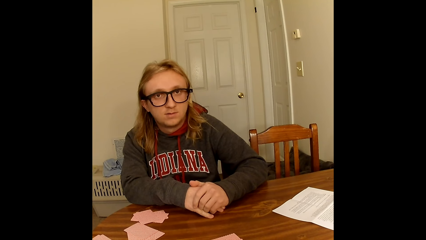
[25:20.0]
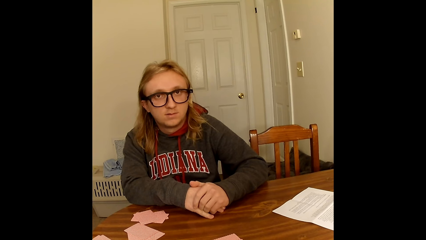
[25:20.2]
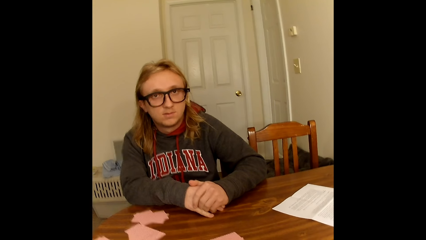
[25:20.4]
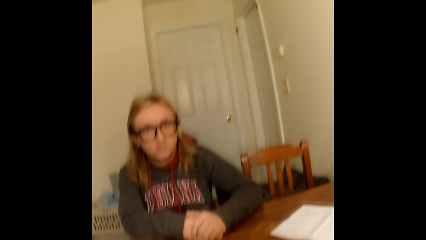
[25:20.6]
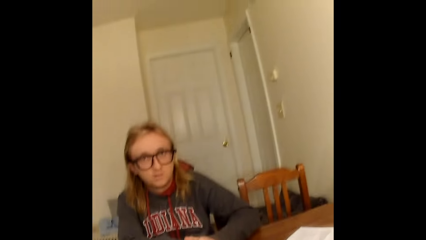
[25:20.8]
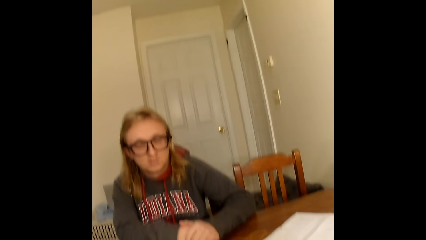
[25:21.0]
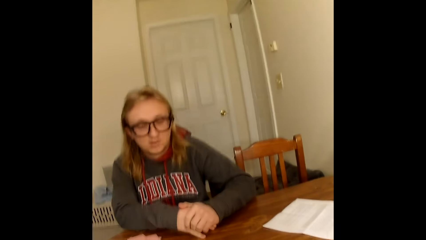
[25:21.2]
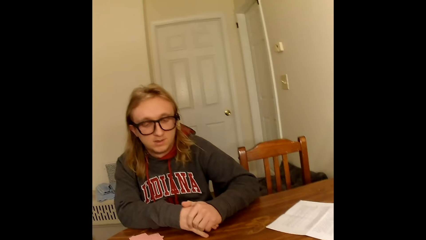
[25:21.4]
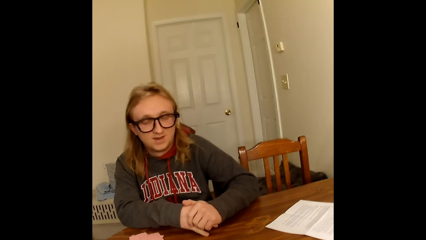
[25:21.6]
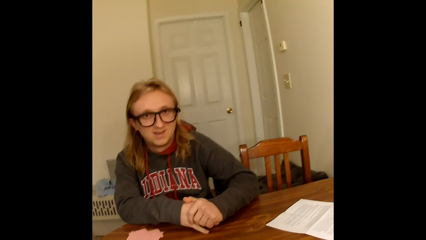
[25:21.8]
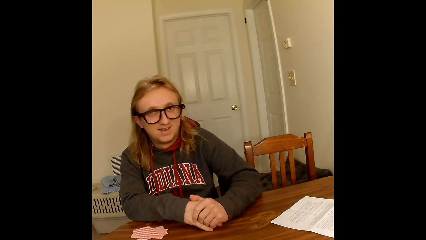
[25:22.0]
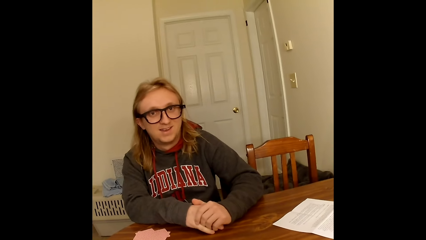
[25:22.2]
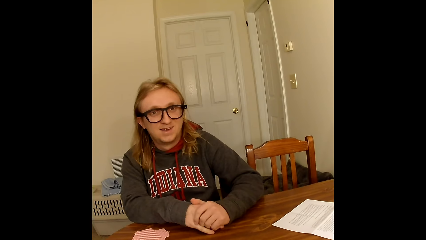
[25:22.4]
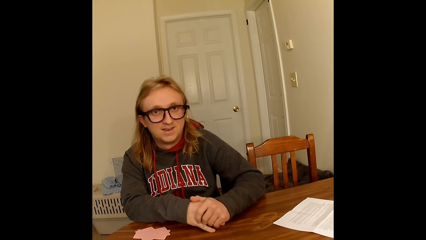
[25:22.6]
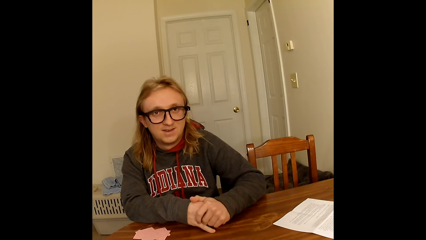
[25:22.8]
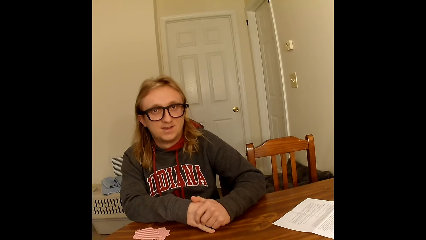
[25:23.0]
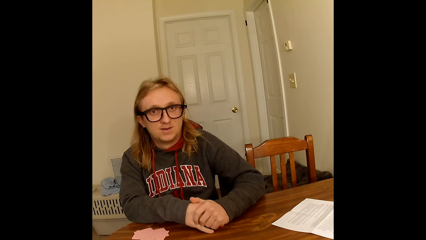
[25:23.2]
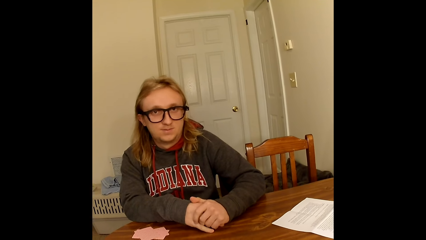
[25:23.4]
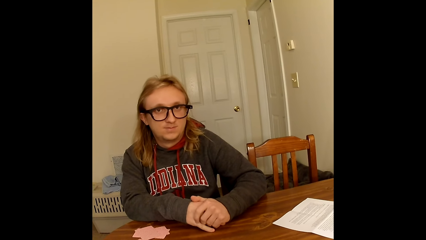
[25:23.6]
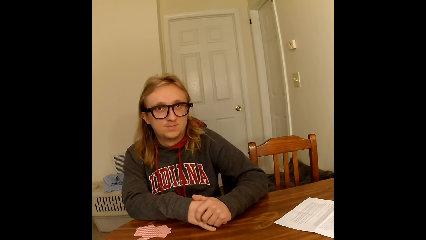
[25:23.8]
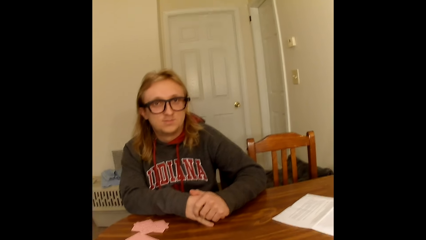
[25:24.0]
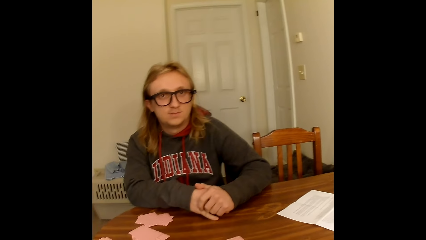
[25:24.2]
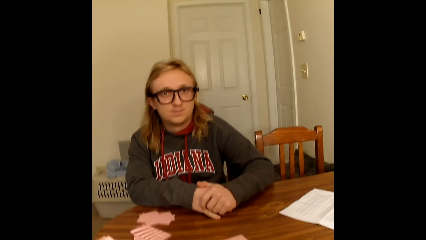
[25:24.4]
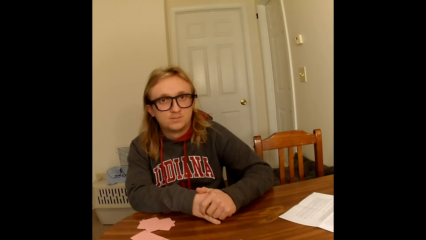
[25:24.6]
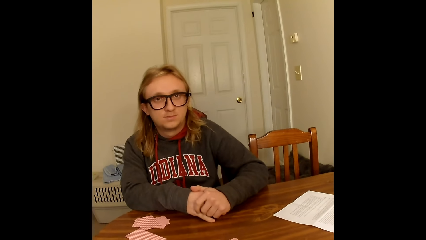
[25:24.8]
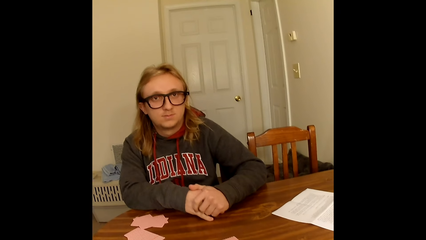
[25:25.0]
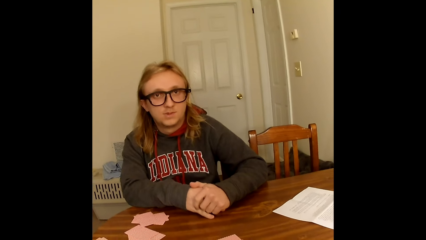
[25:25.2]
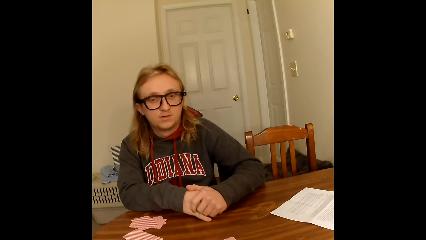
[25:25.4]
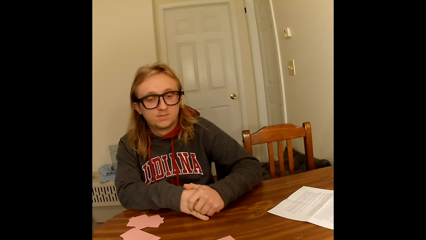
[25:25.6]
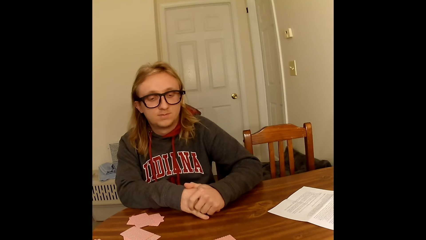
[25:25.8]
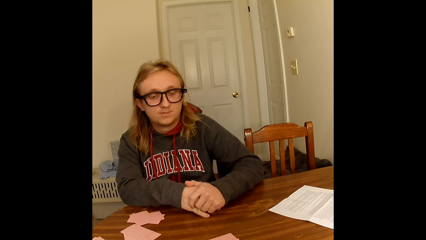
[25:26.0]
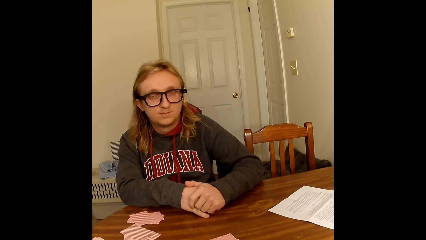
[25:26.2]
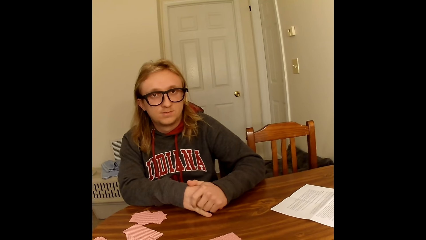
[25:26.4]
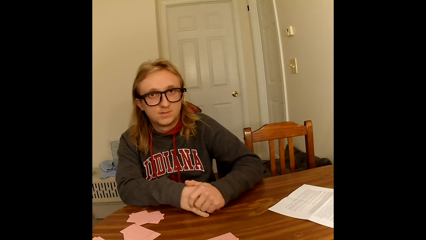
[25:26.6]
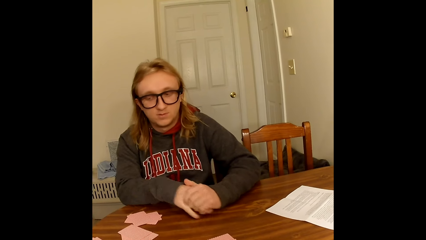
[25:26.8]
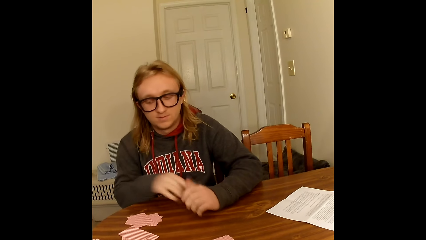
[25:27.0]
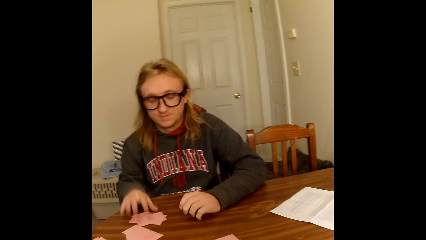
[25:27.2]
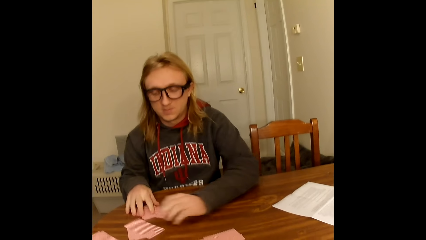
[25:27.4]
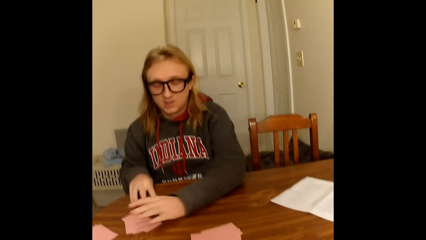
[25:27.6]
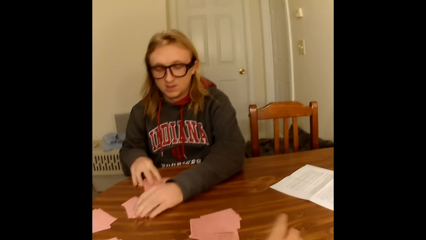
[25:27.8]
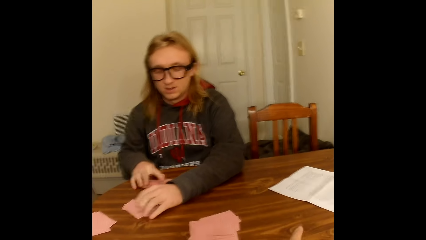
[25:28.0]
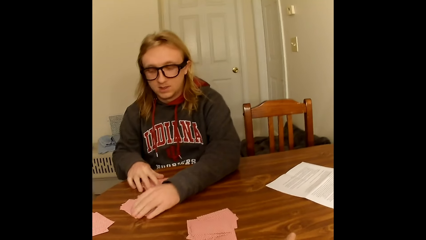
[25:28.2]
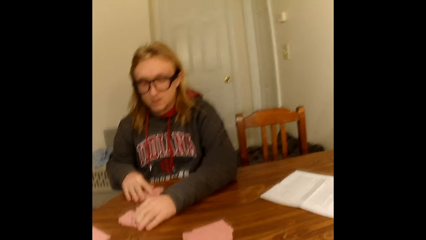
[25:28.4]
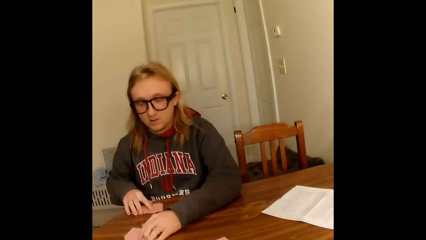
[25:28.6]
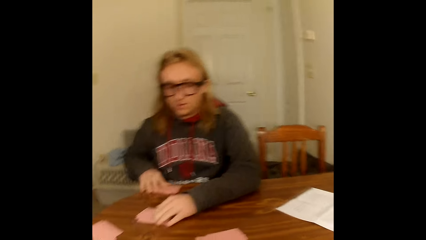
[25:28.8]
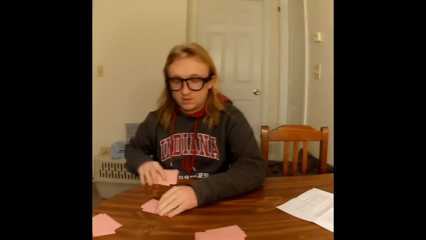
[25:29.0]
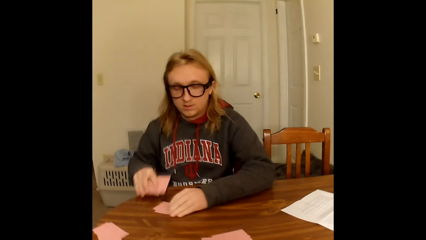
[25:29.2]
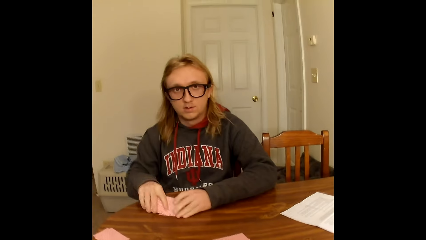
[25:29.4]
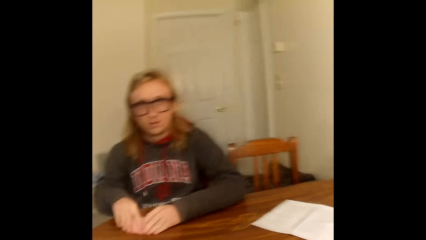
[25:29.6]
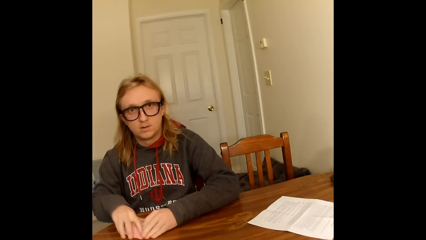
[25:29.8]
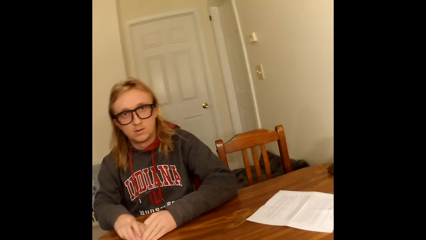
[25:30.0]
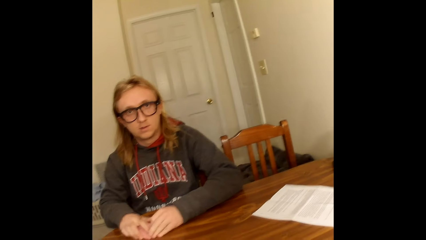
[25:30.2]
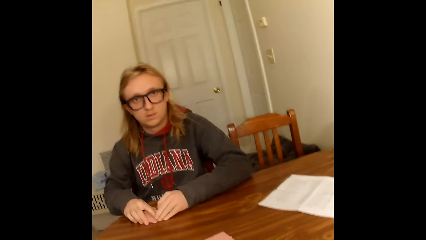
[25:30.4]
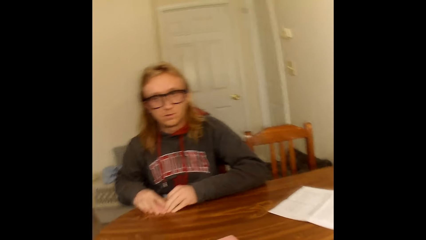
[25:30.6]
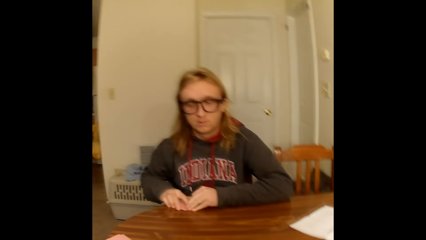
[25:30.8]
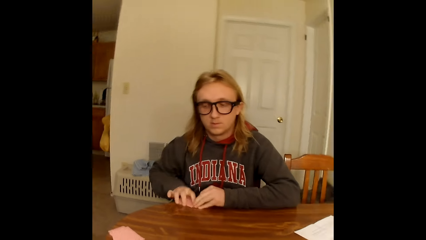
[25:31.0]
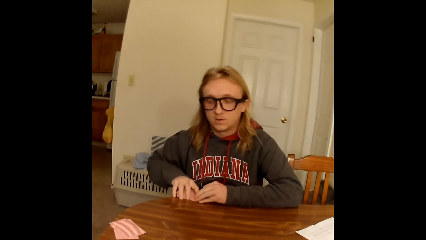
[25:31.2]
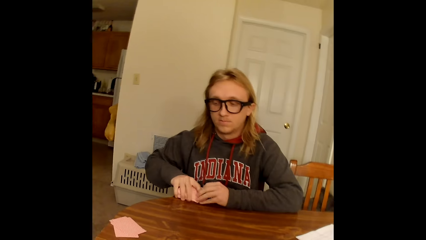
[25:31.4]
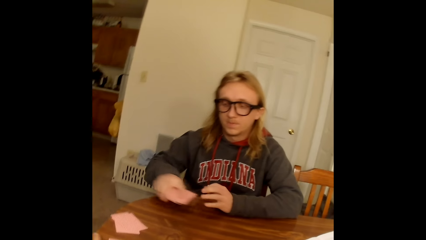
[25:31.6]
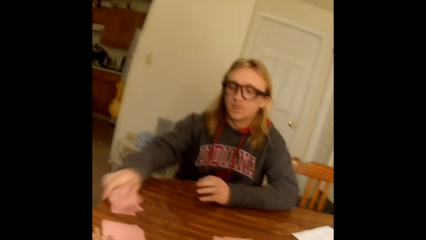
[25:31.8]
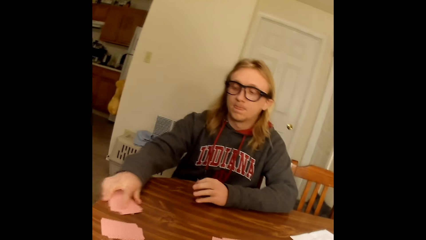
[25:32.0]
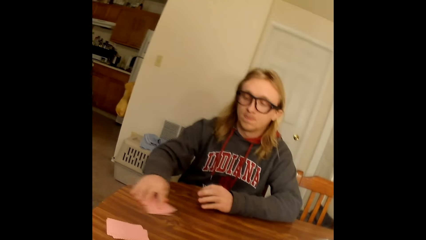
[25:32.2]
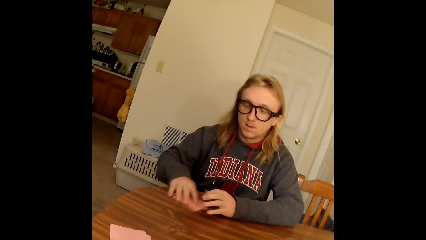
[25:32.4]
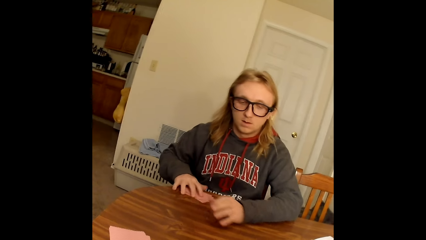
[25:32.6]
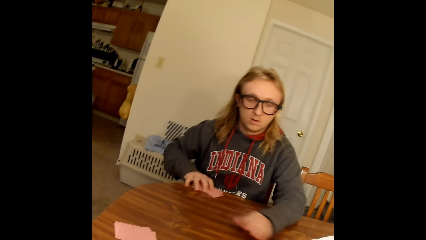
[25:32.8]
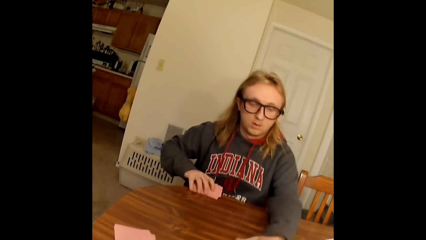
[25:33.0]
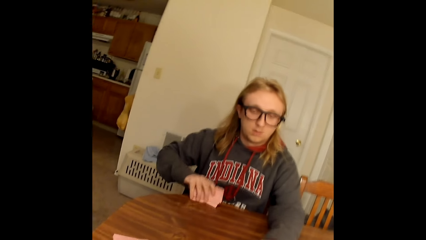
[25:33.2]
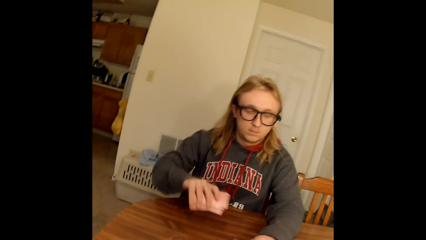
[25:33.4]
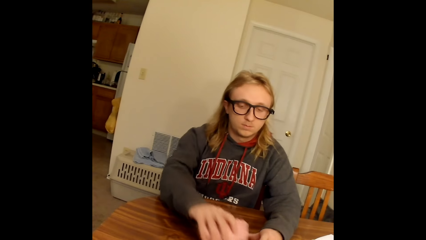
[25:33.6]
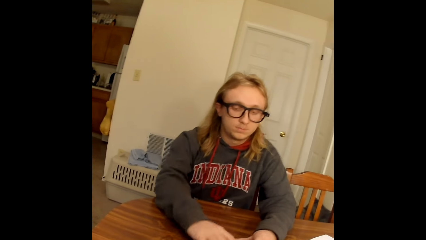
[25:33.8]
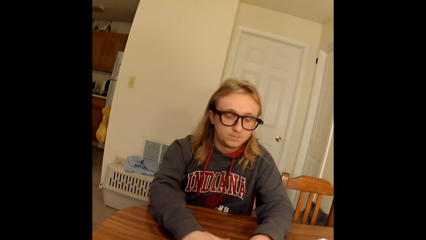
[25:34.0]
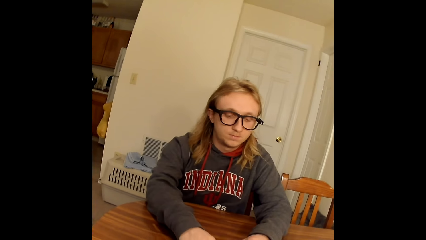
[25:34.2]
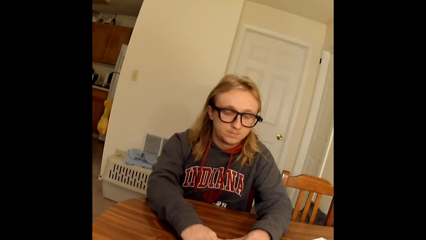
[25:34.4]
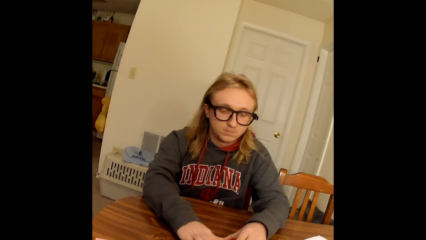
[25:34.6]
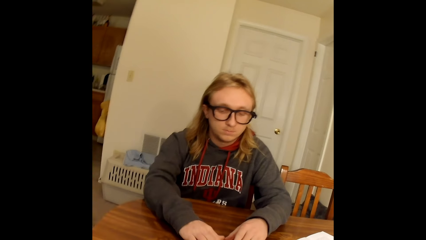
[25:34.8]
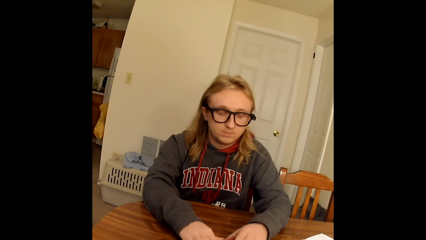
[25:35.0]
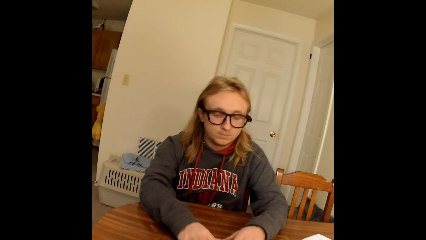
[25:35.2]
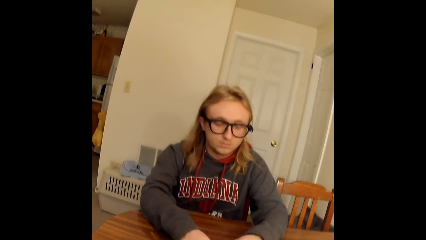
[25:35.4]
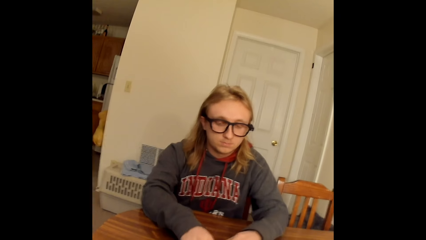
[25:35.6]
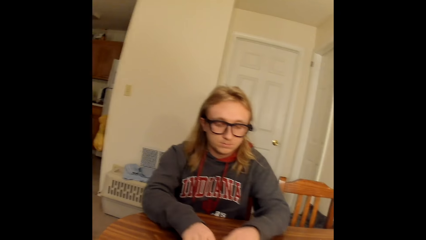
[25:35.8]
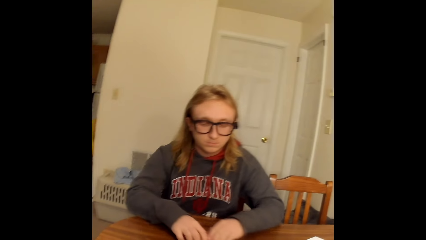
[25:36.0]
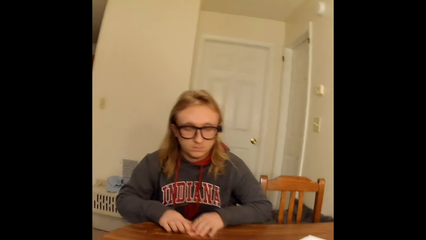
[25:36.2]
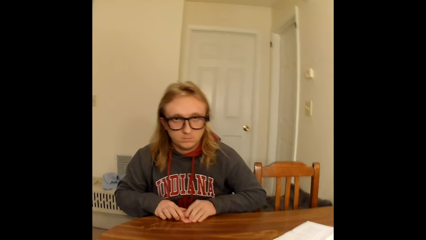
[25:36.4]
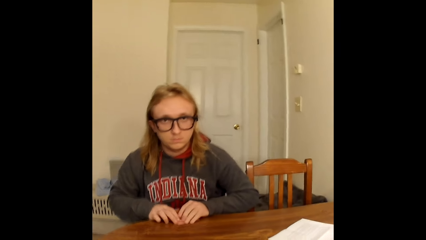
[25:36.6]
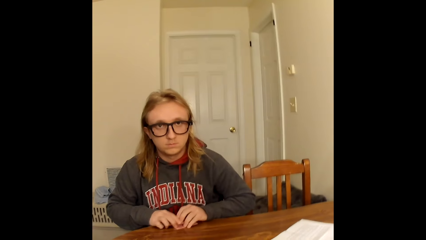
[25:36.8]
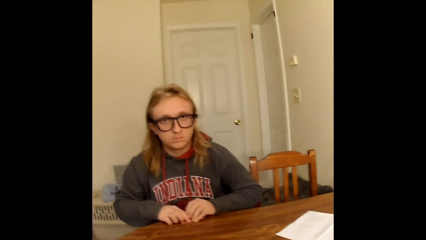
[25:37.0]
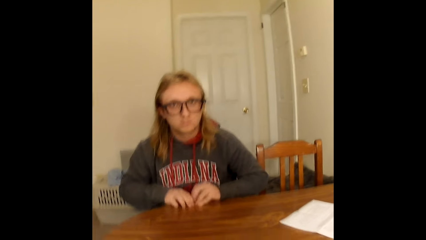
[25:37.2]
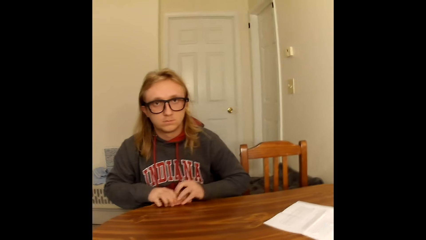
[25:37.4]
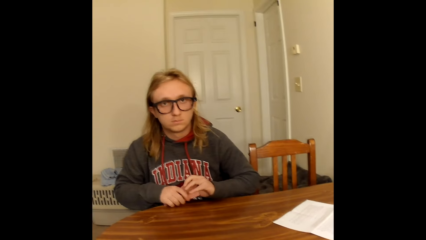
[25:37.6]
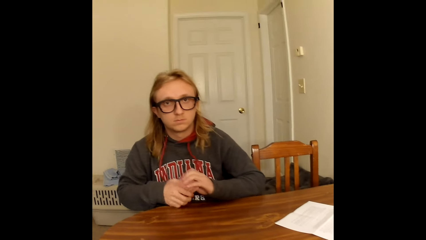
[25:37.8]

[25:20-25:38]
The camera wearer converses. A man moves the hands. The camera wearer converses. The man converses. The camera wearer moves the hands. The man gathers some cards on the table with both hands. The camera wearer converses. They converse again. The man picks up the cards, moves the cards, and picks up the cards. The camera wearer converses. The man puts the cards on the table. The camera wearer converses. The man moves the cards. The camera wearer converses.
